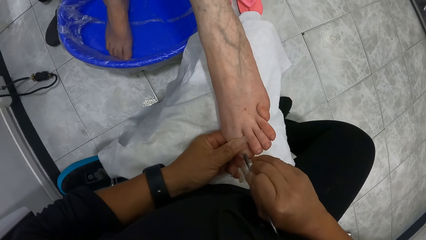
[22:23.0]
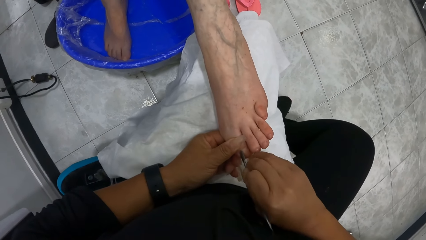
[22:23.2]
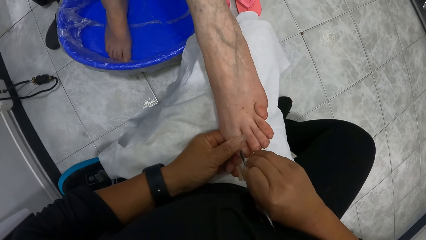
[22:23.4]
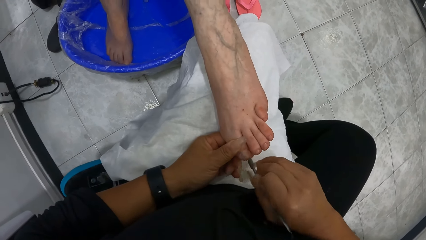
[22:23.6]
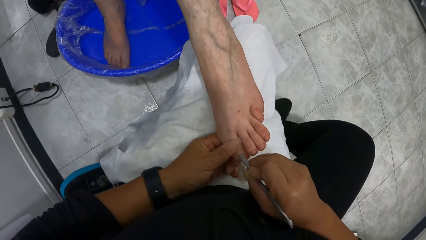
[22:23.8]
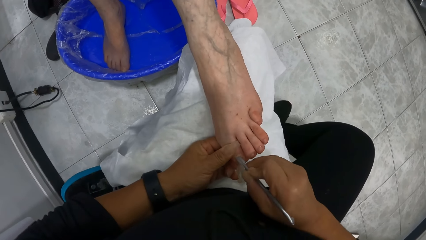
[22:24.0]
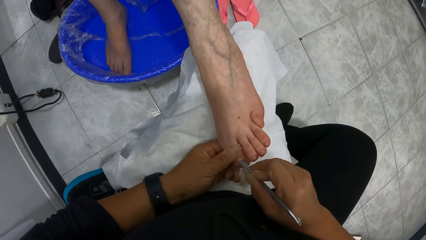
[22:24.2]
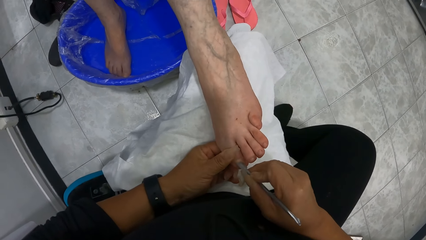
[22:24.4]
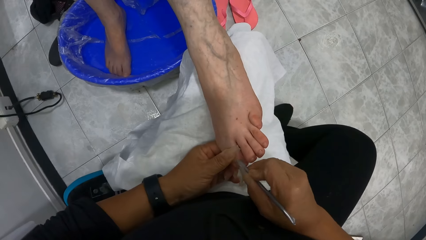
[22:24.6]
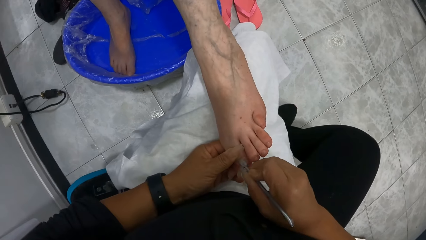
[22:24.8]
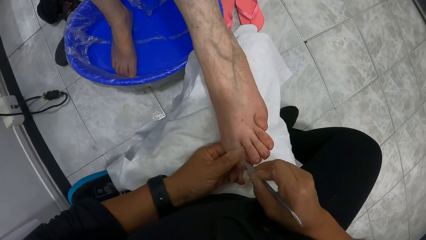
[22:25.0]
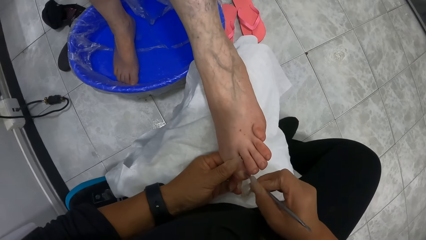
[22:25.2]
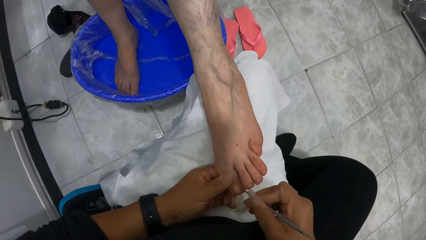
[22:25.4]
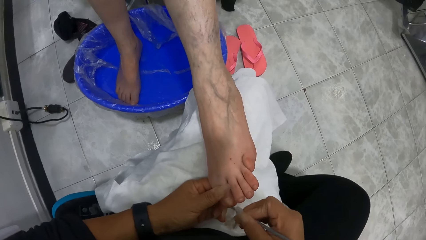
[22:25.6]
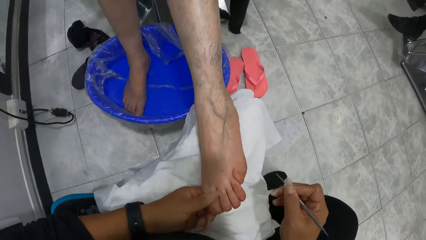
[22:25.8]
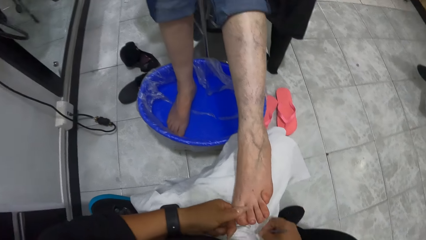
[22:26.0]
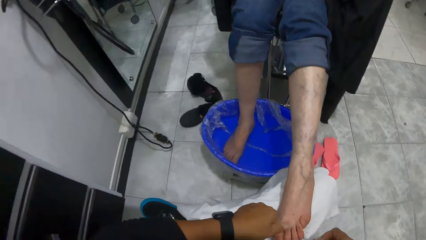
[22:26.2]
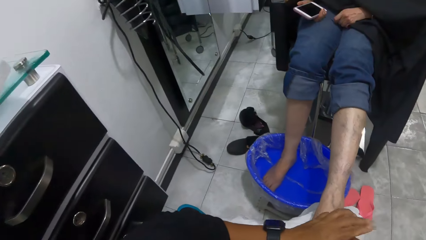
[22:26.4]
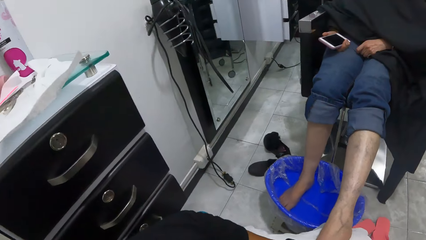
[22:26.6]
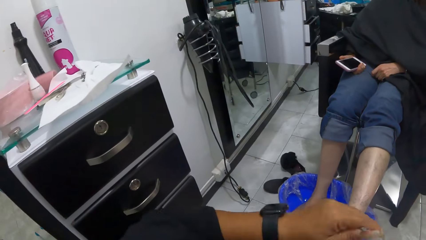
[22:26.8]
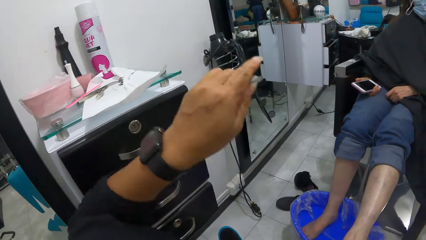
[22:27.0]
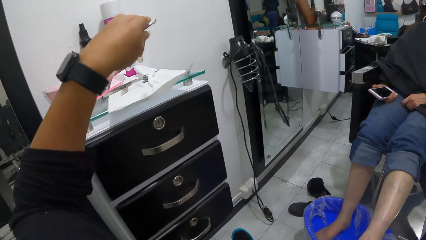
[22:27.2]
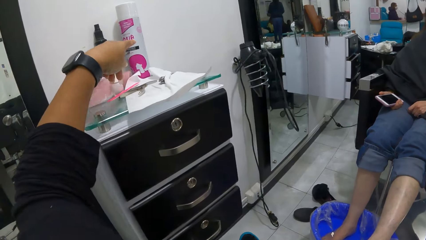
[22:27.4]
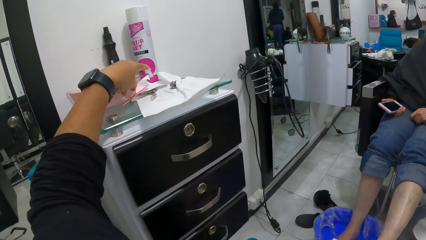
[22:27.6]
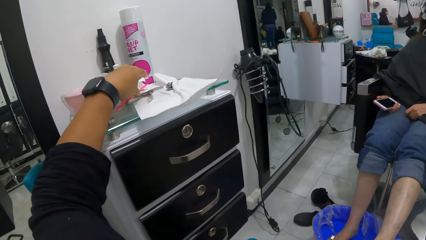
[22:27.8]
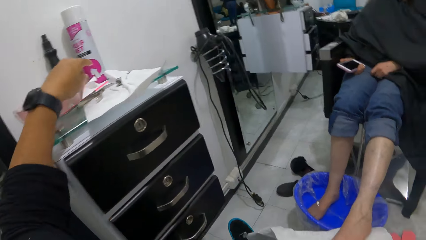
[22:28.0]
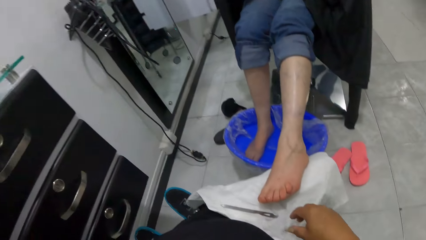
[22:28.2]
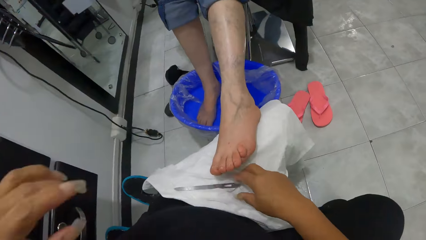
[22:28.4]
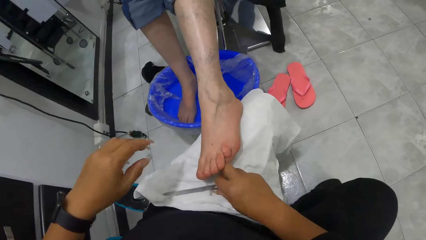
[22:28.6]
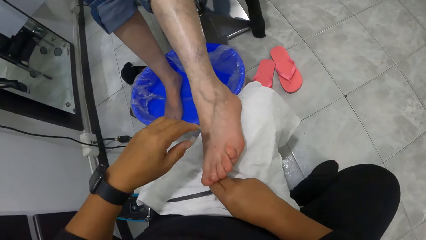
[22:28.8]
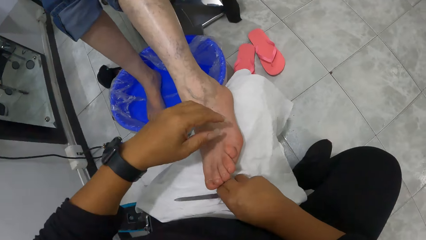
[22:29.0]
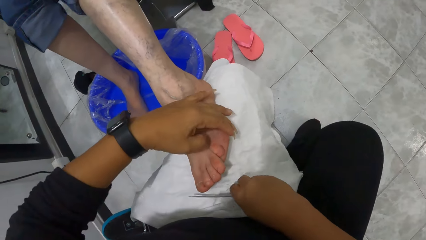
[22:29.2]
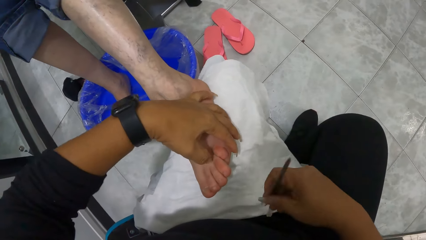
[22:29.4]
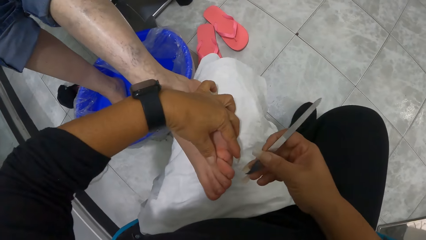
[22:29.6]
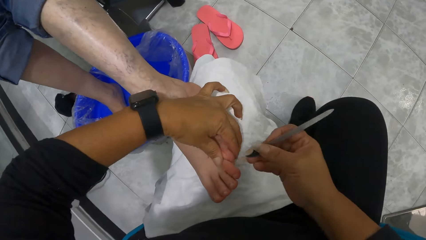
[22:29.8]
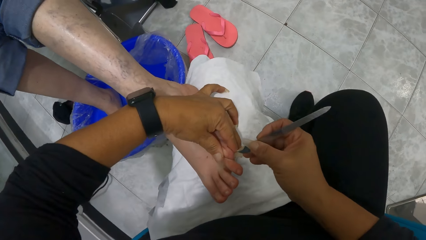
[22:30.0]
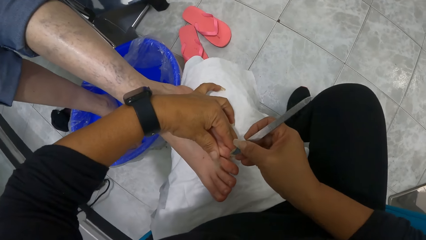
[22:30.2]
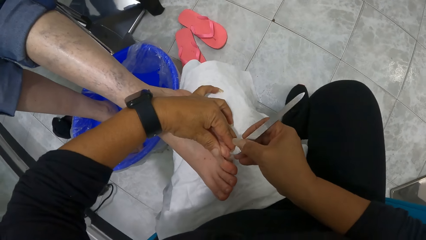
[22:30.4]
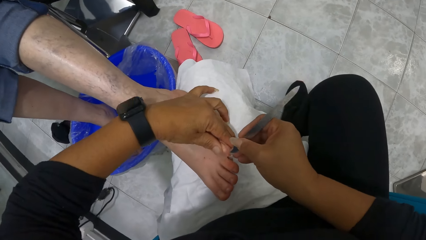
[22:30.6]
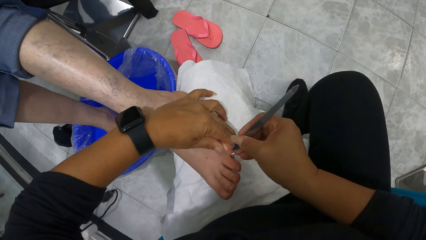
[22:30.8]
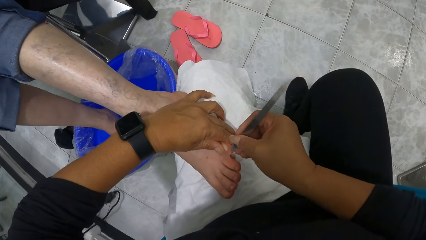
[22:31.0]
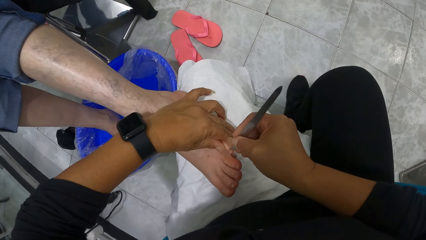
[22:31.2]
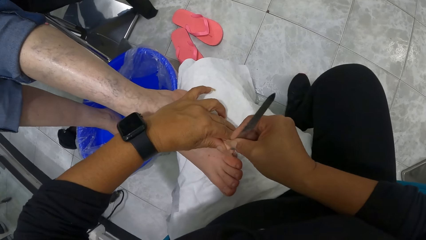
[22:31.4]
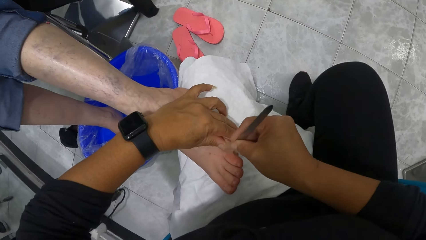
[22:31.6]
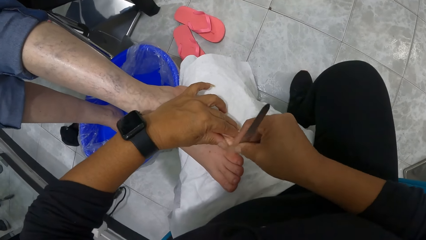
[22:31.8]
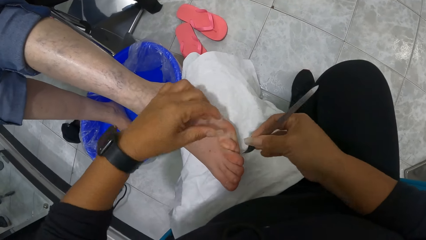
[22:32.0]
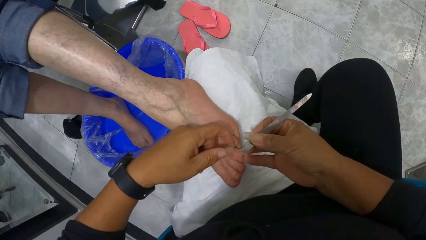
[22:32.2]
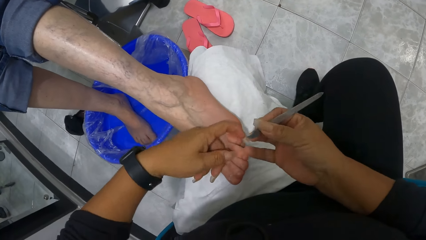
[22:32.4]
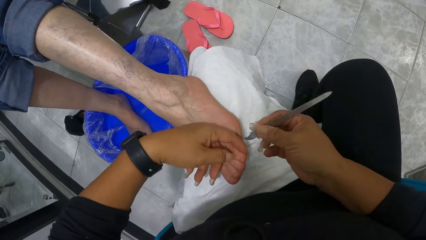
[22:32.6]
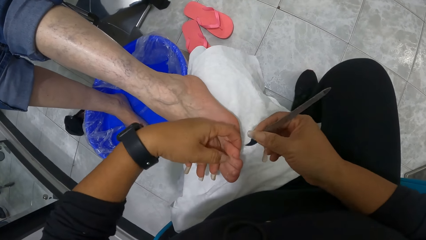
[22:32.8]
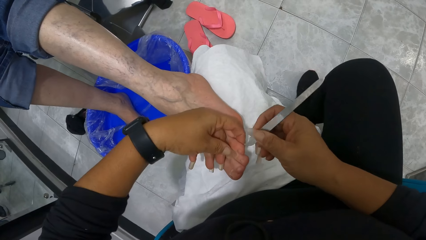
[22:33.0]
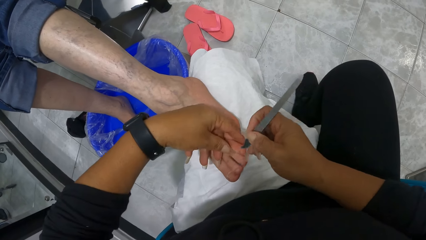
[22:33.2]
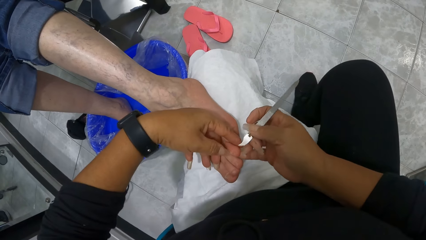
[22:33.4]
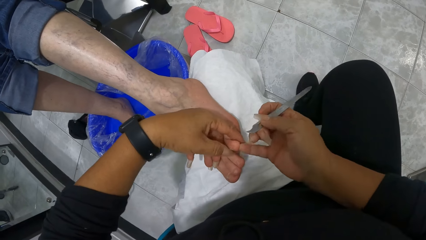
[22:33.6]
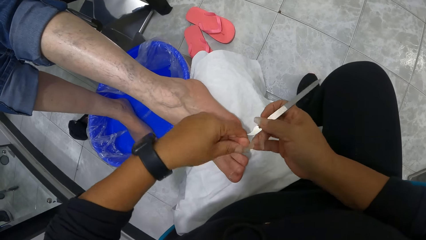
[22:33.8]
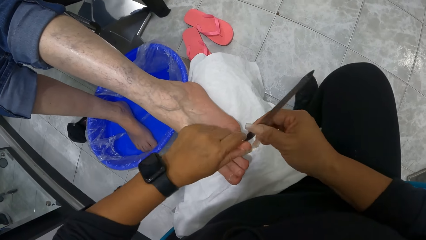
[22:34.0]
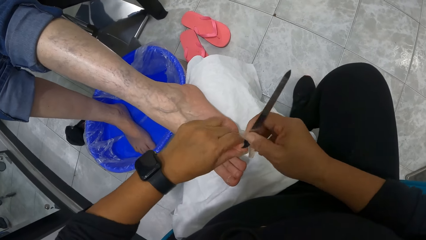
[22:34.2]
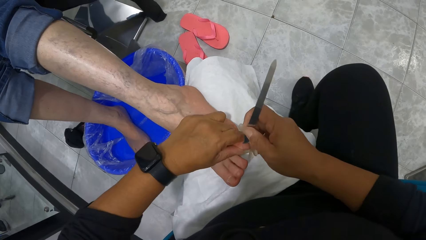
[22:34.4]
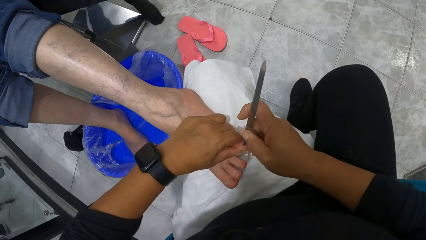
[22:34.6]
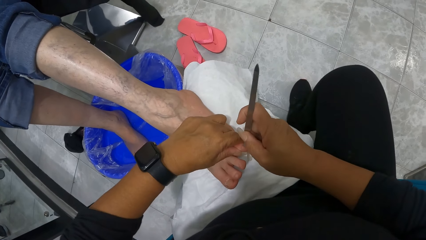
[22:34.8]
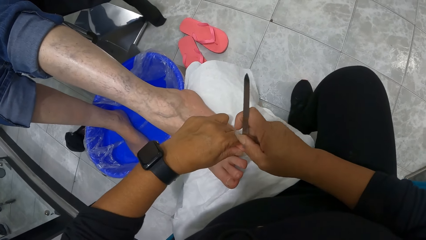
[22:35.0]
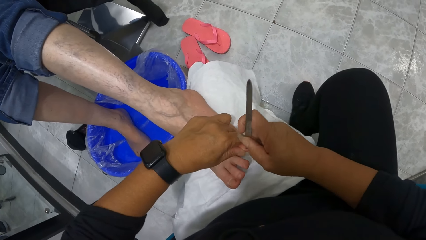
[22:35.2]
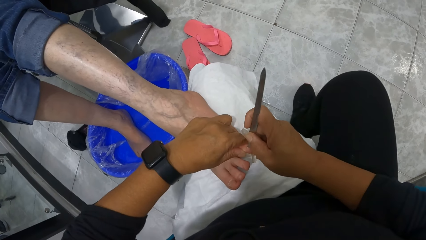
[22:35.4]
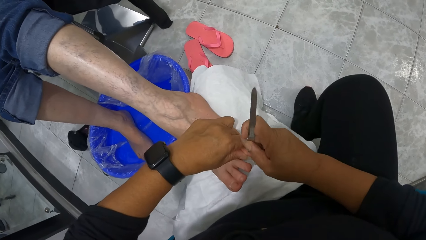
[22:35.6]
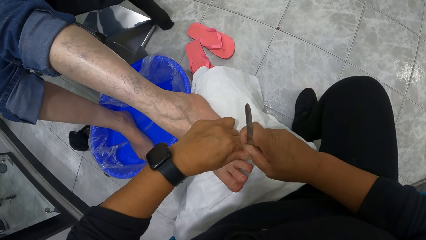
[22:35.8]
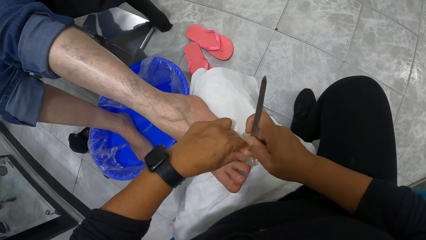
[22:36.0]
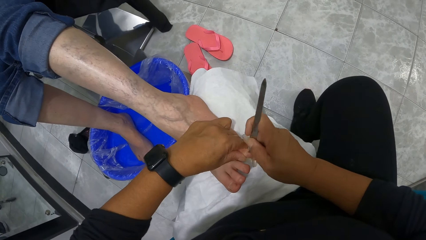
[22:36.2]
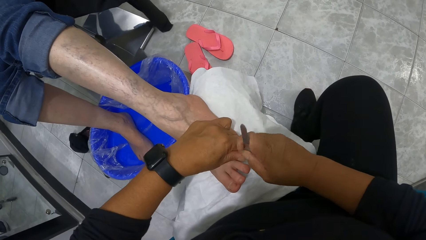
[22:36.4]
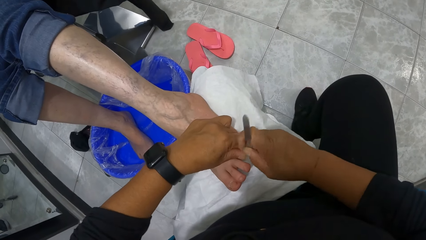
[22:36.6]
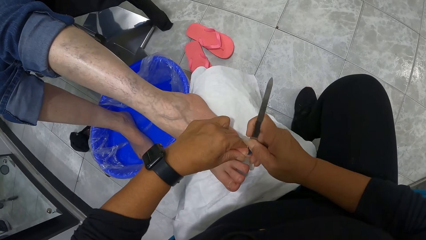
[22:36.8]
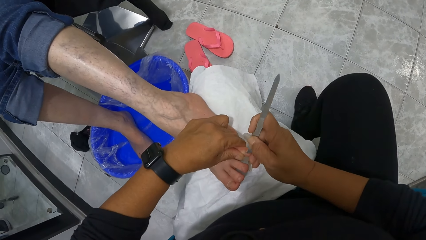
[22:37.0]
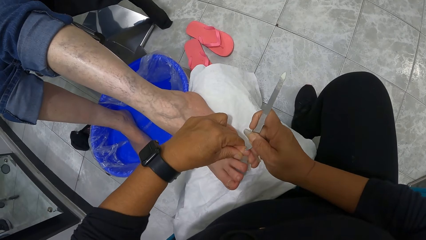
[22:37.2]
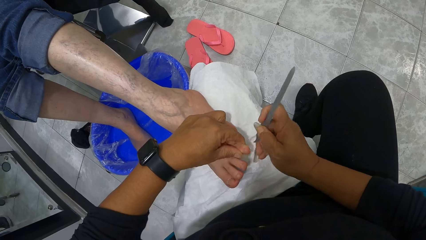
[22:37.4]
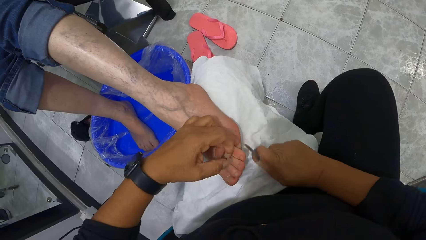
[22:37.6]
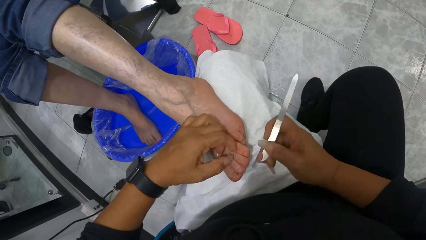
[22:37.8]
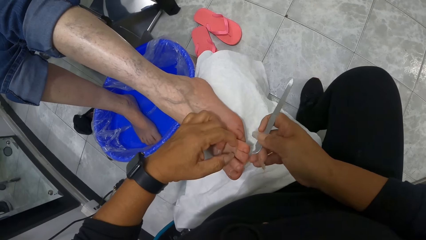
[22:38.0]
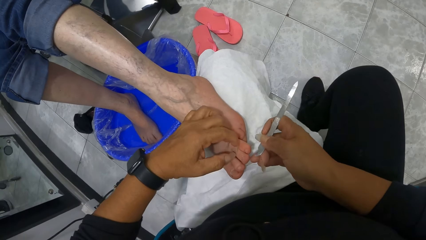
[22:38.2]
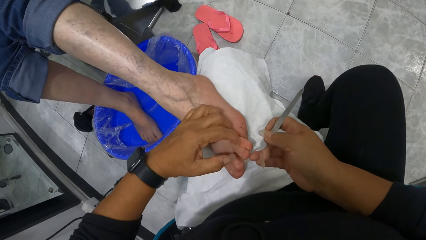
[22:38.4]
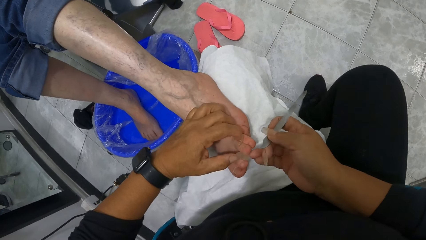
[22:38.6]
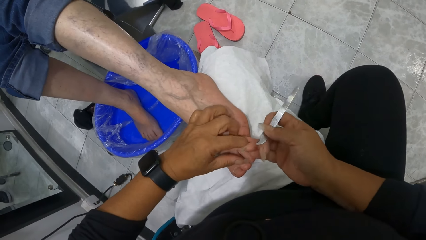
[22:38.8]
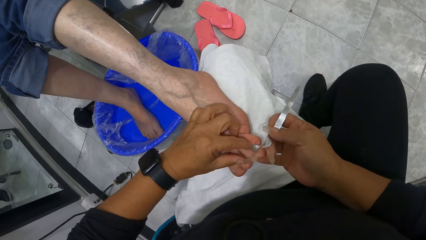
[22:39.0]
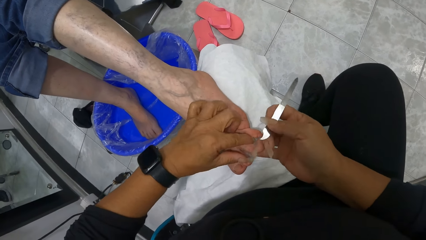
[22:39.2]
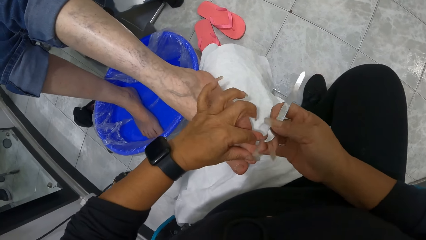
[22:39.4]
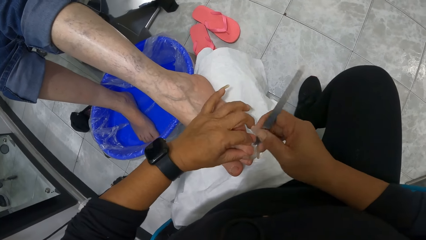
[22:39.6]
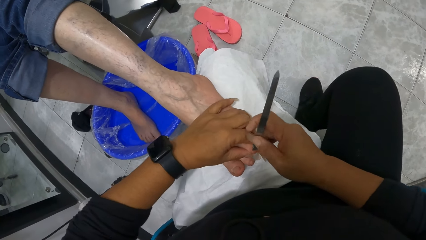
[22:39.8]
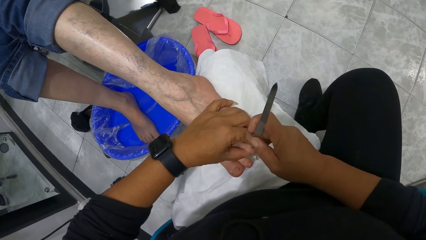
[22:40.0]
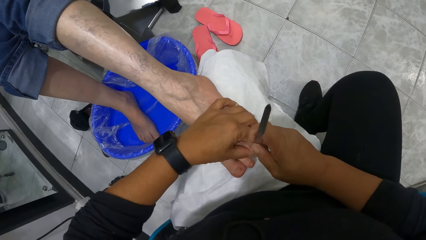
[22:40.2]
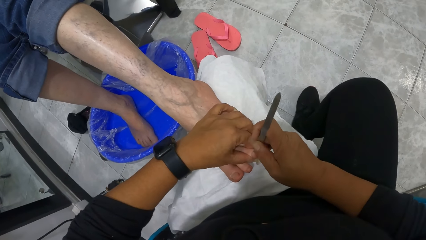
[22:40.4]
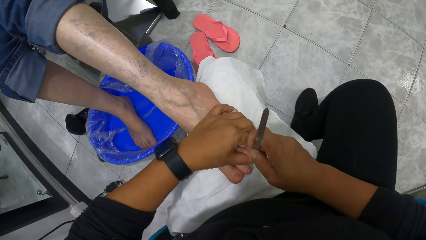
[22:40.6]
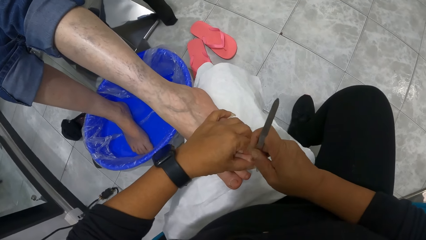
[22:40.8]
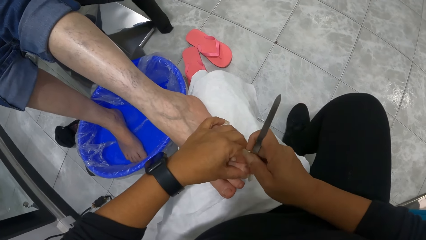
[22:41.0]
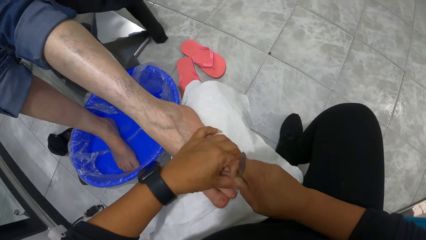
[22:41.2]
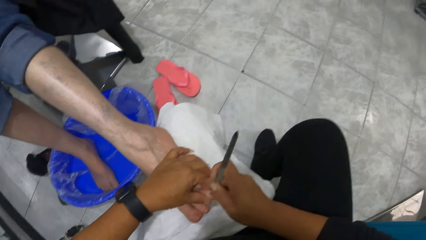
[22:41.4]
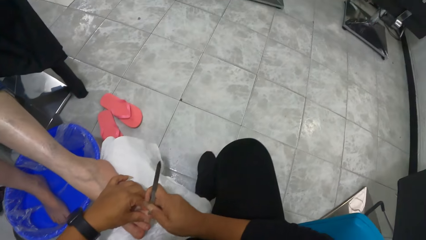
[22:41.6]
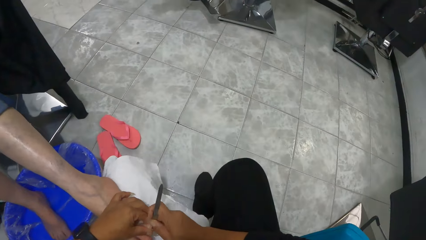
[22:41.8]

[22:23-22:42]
The camera wearer scrubs the woman's nails using a nail clipper. She drops the nail file in her left hand on top of the set of drawers. She picks up the nail file on the towels with her right hand. She holds the woman's small toe with her left hand. She files the woman's toe nail with the nail file in her right hand. She holds the woman's toe with her left hand. She files the woman's toe nail with the nail file in her right hand. She holds the woman's toe with her left hand. She files the woman's toe nail with the nail file in her right hand.
